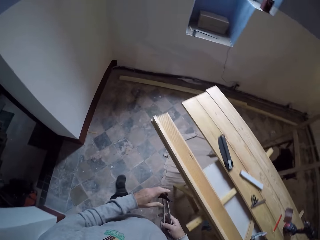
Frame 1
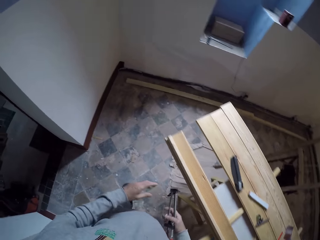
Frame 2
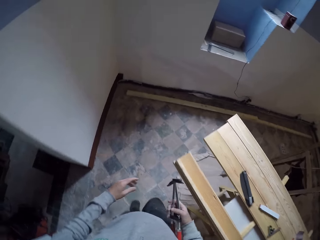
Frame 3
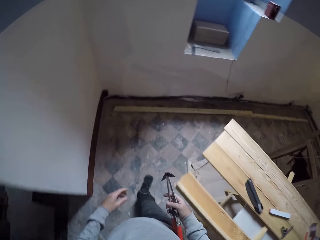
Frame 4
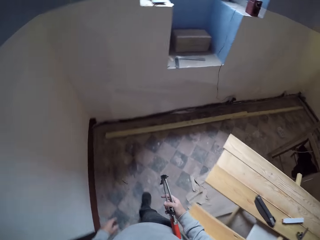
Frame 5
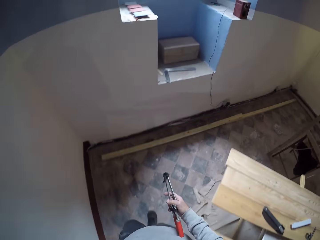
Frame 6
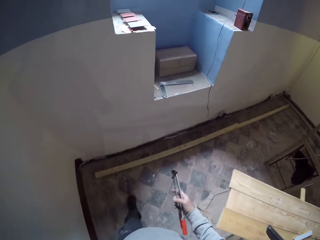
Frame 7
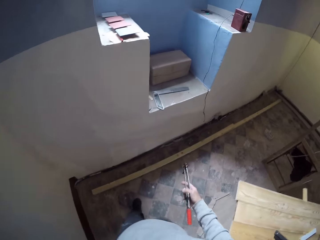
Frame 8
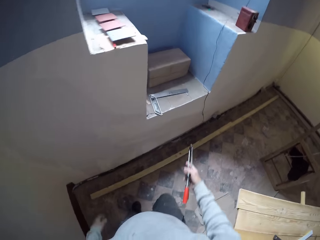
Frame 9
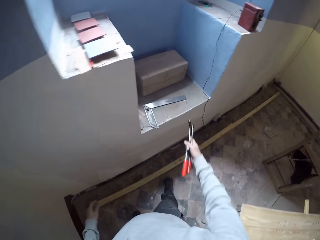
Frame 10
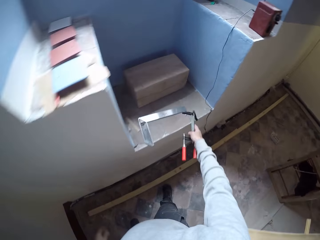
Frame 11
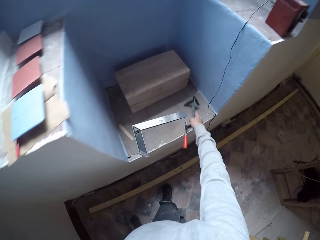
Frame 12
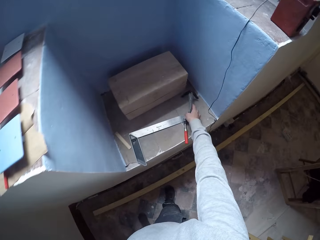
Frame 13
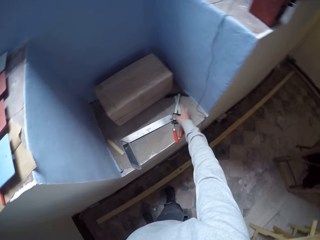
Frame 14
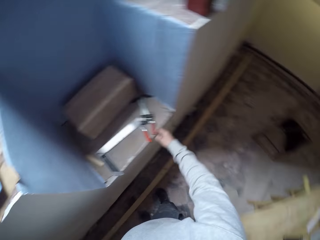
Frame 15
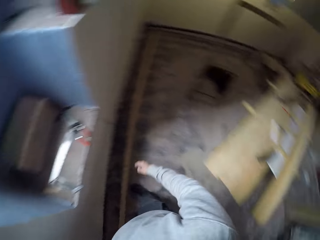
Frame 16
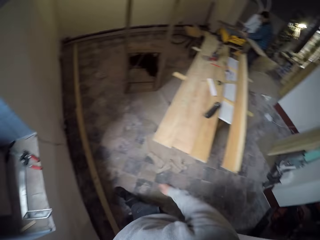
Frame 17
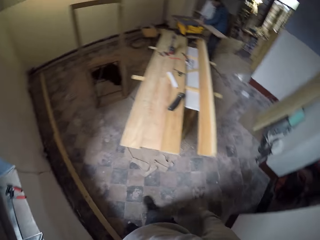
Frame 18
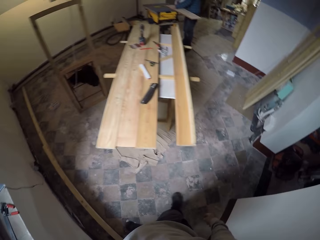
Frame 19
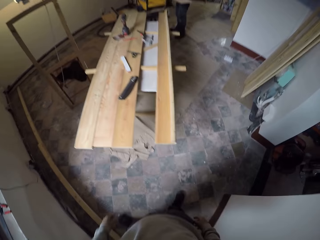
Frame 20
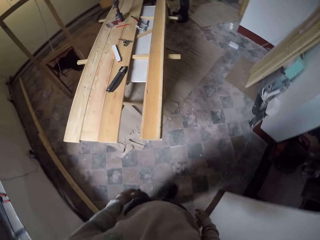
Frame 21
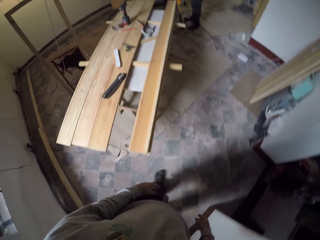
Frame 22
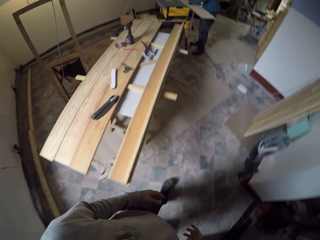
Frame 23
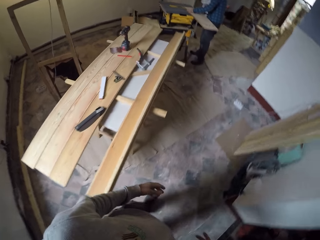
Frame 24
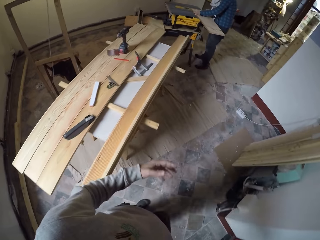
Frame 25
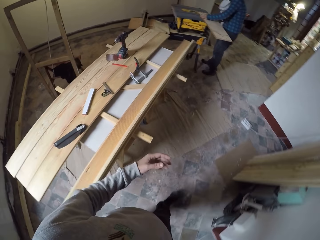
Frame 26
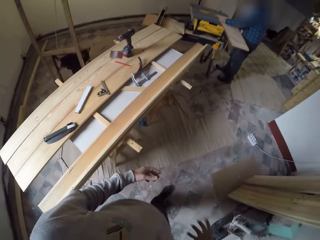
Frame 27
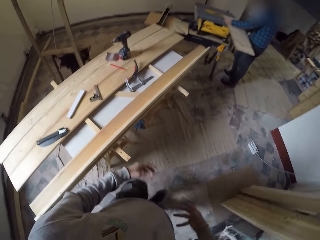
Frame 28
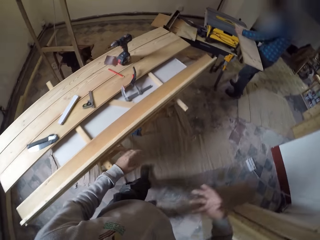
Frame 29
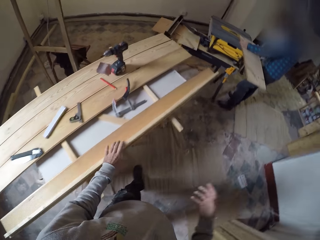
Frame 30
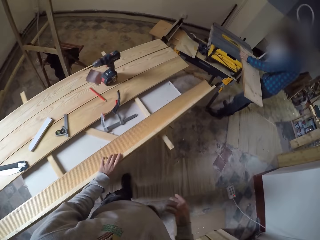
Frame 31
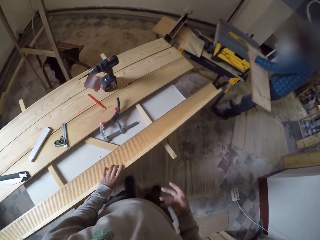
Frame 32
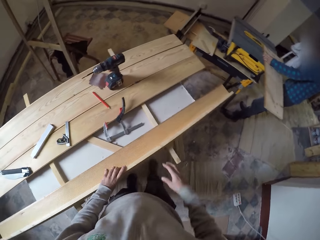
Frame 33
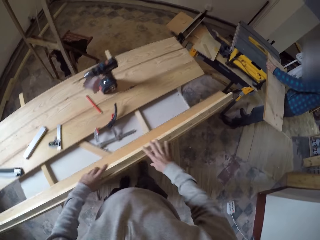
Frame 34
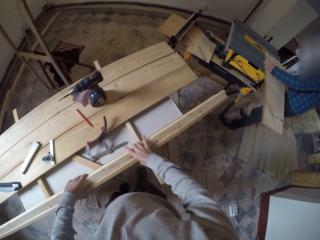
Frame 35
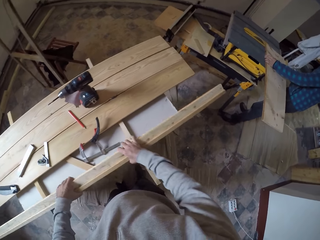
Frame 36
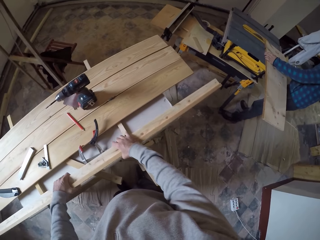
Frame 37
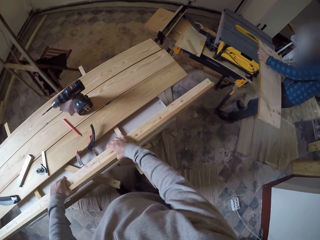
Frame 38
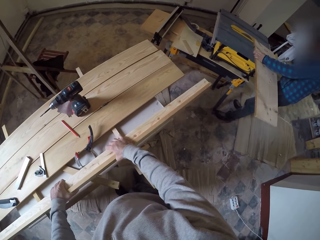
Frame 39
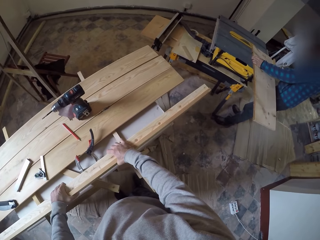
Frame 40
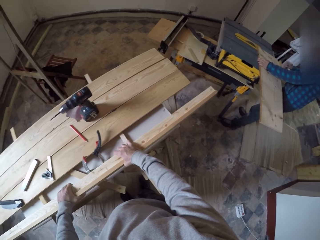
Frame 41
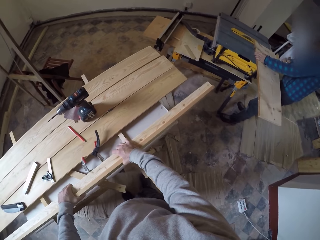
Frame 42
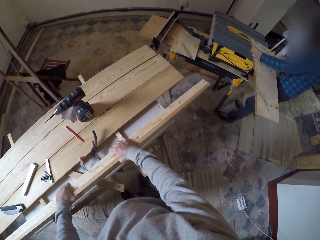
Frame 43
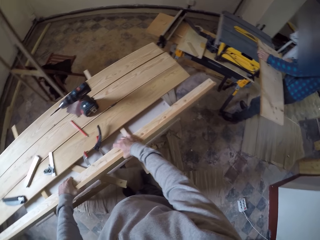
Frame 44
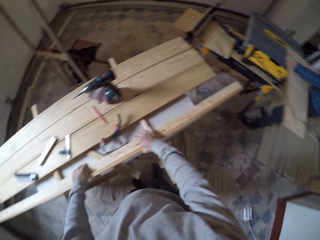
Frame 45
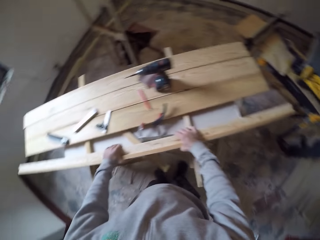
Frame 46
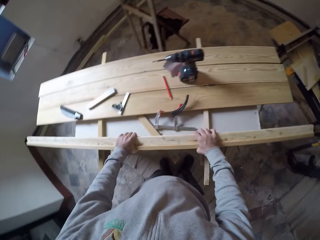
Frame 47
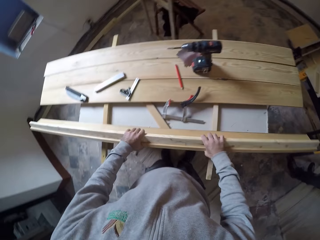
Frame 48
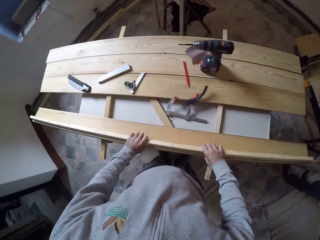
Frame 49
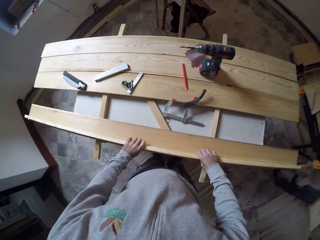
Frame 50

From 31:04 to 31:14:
The camera wearer walks in the workshop. They put the wood holder on the floor. They walk in the workshop. They turn the plywood.

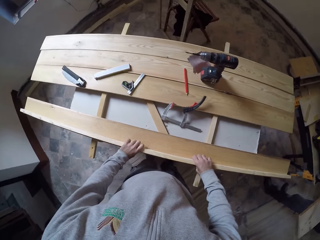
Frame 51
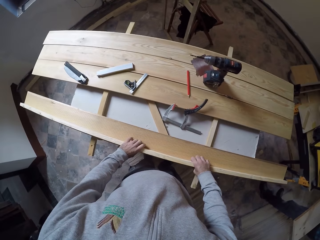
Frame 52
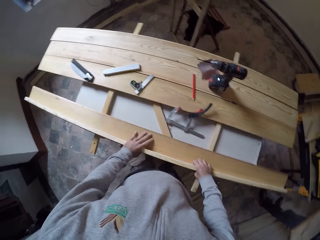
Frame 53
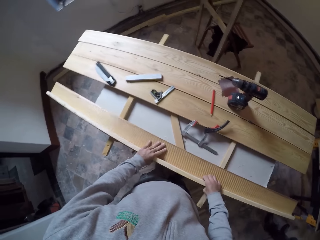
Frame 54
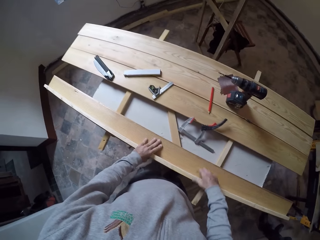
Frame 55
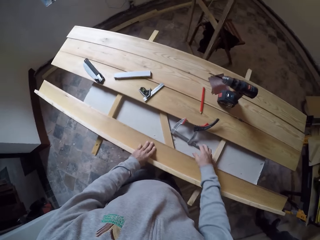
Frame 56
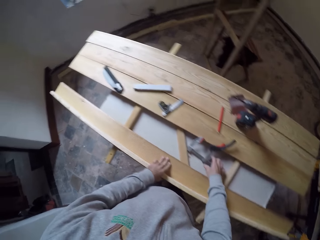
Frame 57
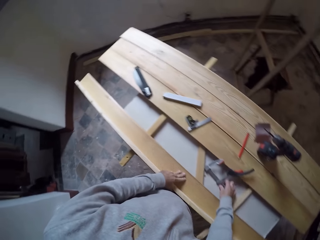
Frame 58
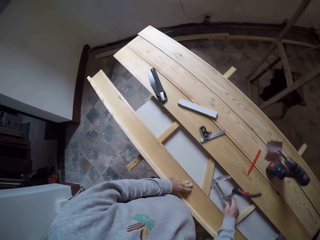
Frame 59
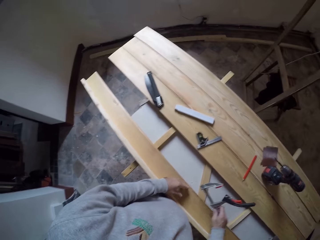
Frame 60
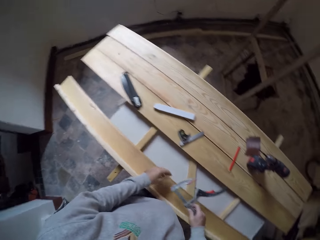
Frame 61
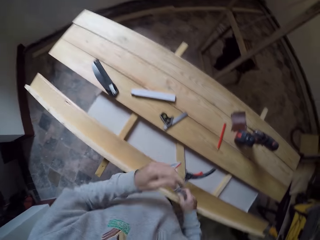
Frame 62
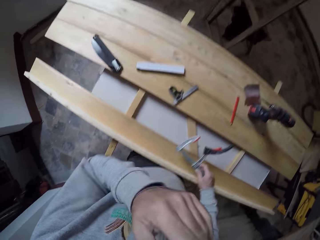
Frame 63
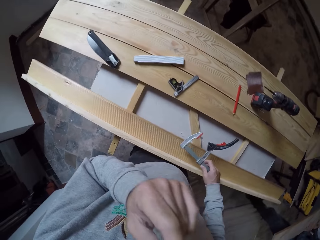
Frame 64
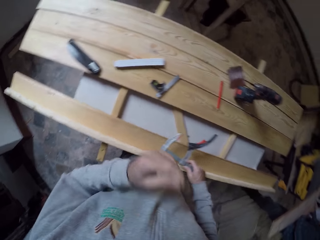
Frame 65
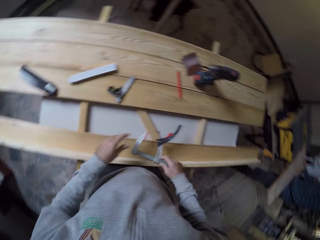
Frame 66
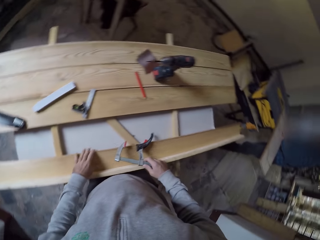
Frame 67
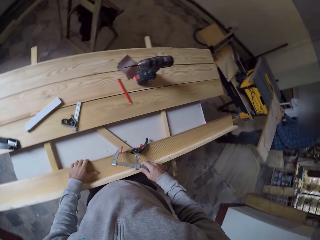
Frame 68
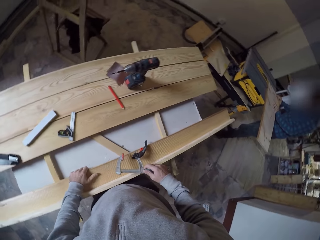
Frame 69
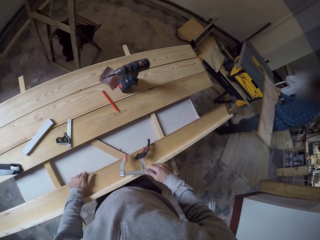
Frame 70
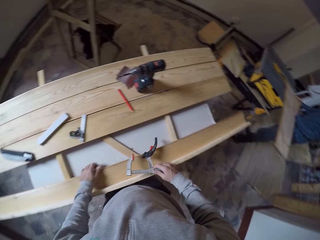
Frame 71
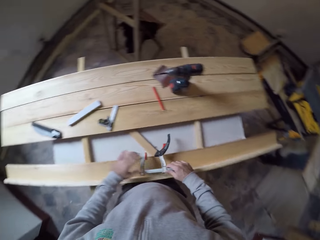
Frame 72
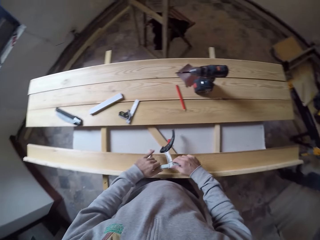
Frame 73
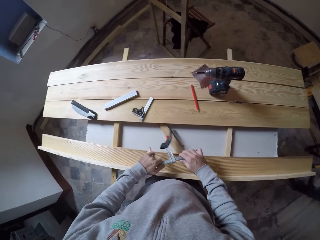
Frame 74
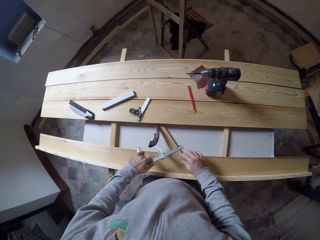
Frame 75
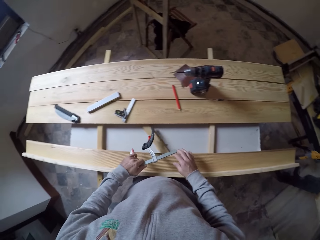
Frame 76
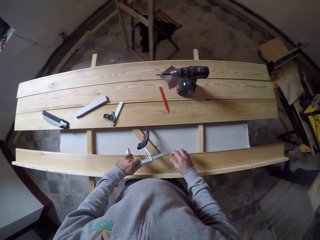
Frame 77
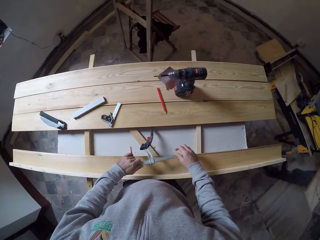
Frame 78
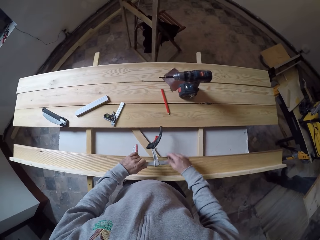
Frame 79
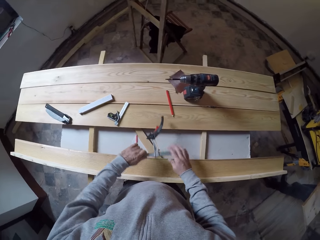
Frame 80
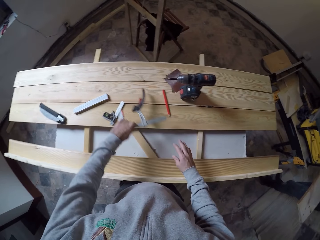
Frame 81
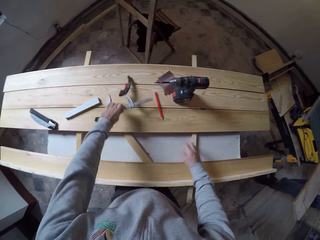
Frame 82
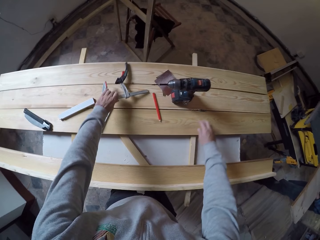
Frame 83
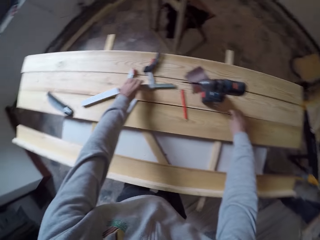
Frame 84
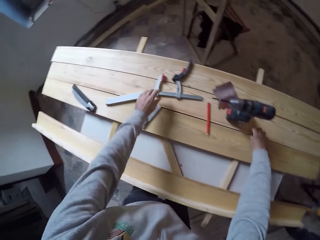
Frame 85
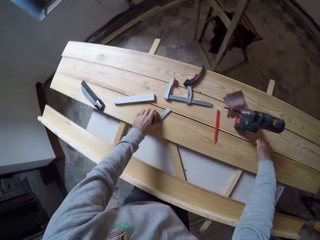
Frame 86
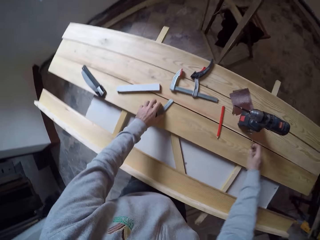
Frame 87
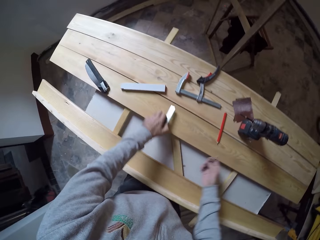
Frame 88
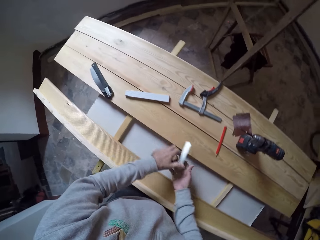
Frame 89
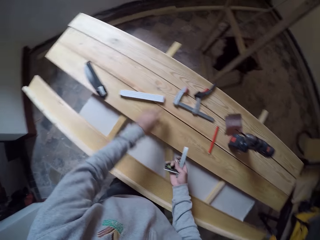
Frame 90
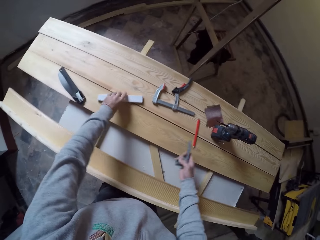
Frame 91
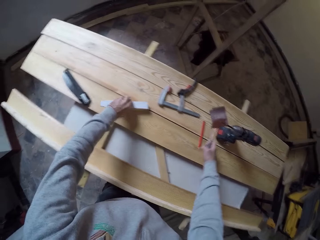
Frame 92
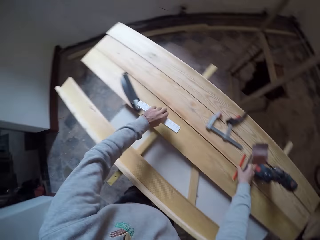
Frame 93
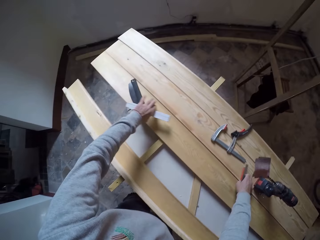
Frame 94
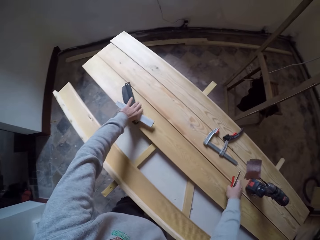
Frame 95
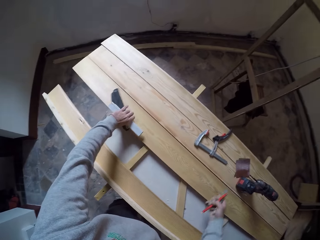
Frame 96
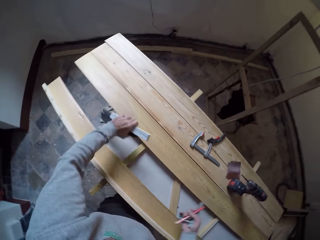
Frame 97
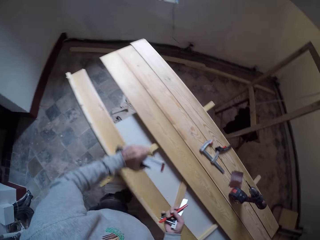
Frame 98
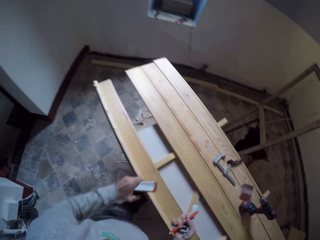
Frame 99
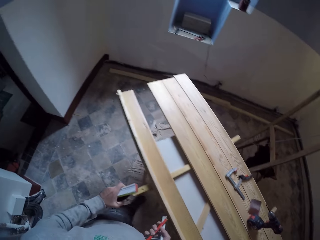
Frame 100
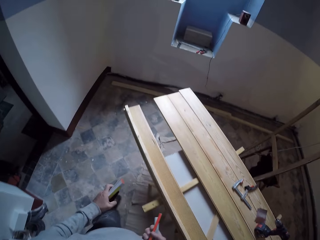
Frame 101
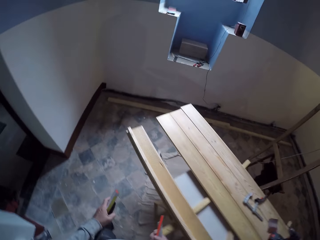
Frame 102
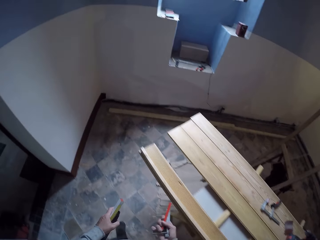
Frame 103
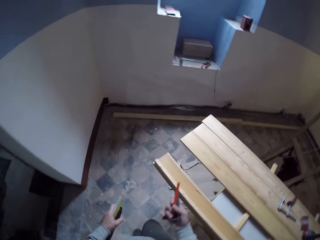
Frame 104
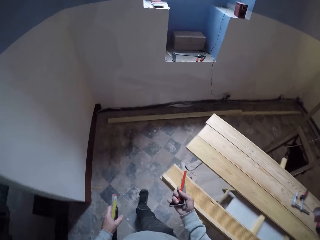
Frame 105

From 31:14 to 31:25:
The camera wearer picks up a wood holder on the bench. They touch the face. They touch the wood on the bench. They put the wood holder on the bench. They pick up a drill bit on the bench. They pick up a try square on the bench. They pick up a measuring tape on the bench. They pick up a pencil on the bench. They pick up a wood cutter on the bench. They walk in the workshop.
